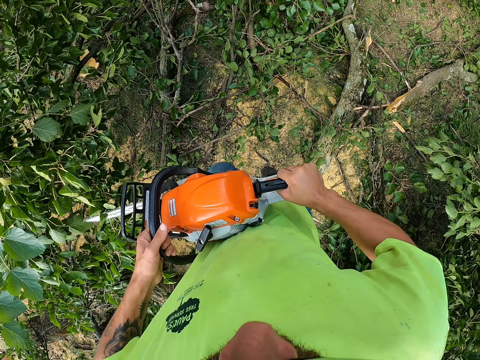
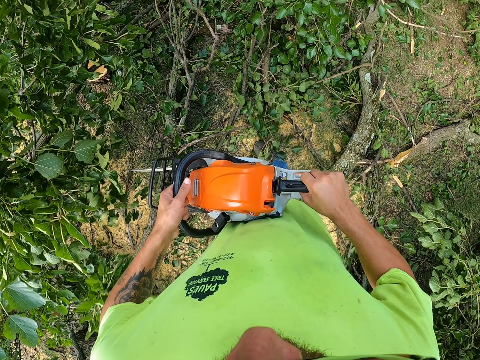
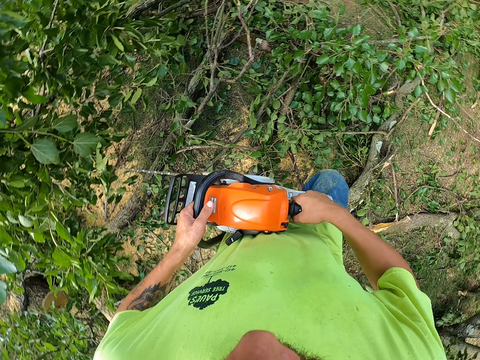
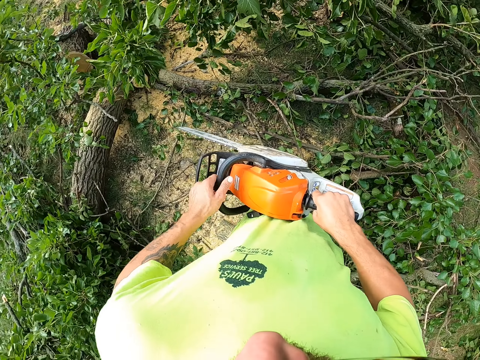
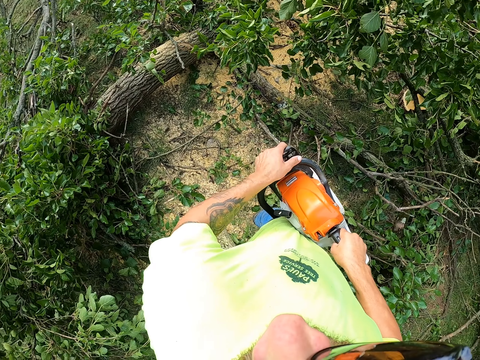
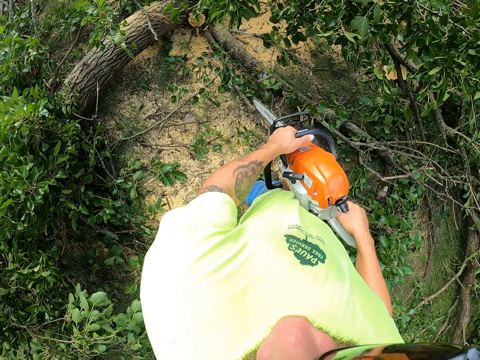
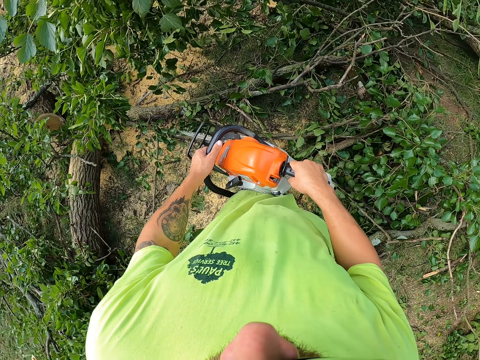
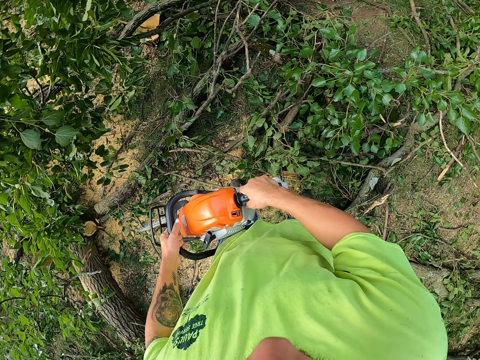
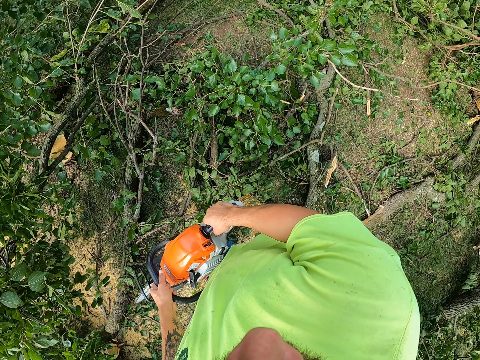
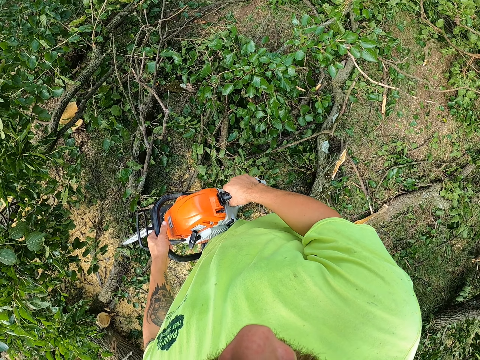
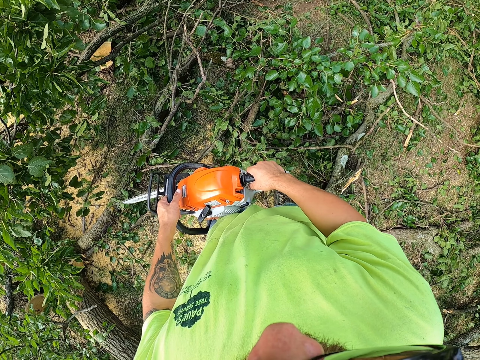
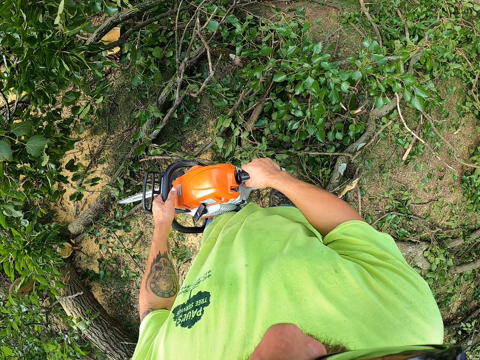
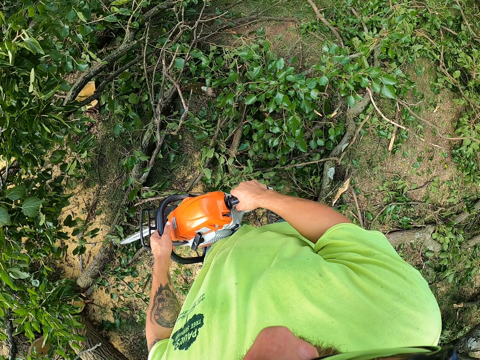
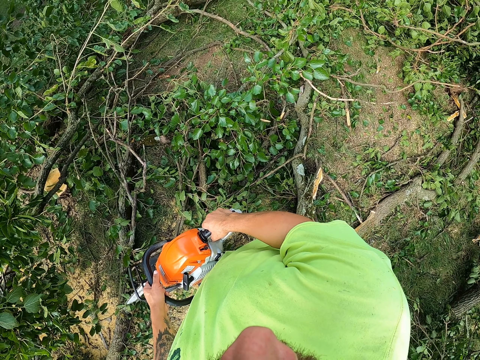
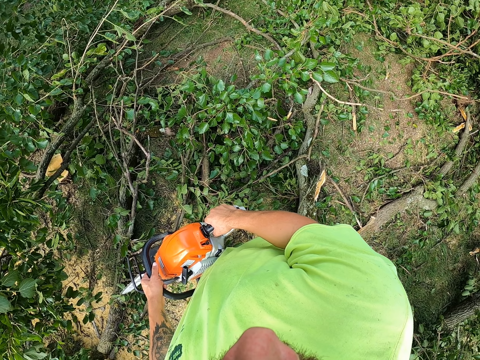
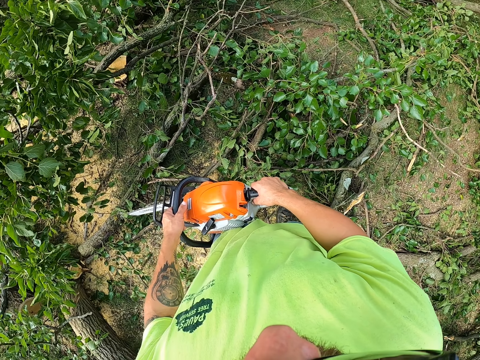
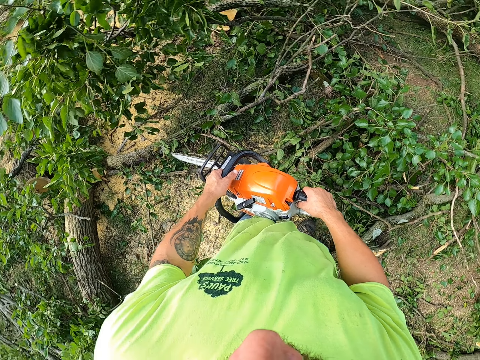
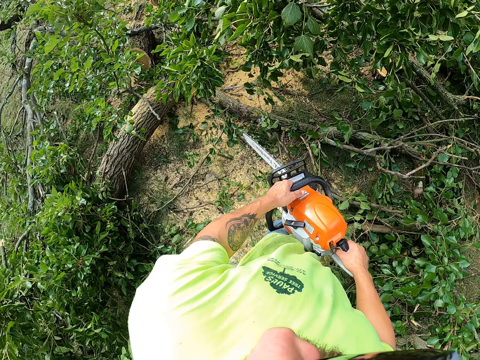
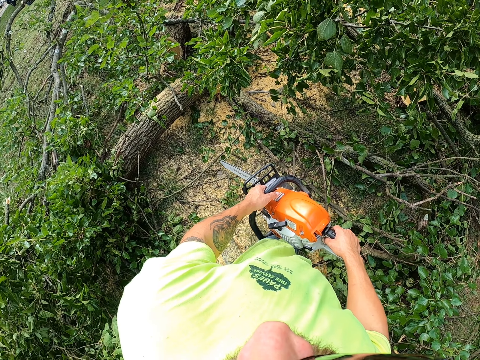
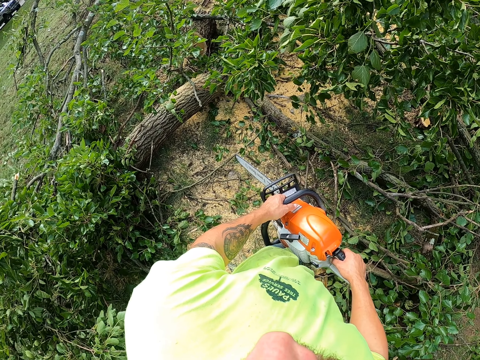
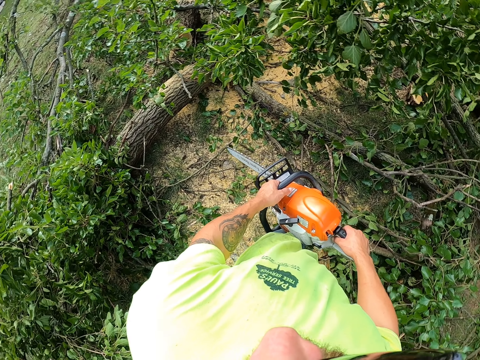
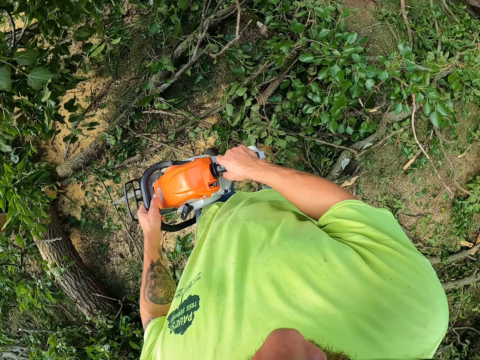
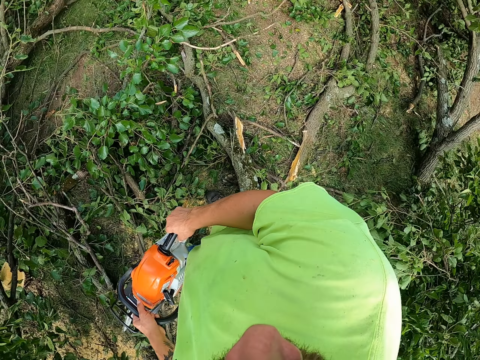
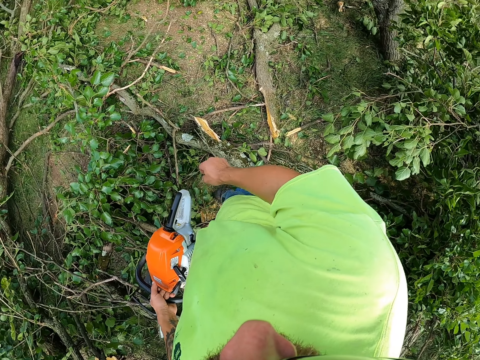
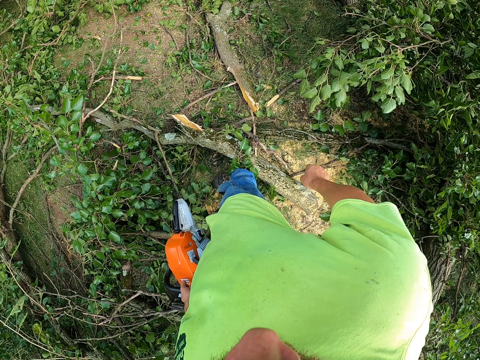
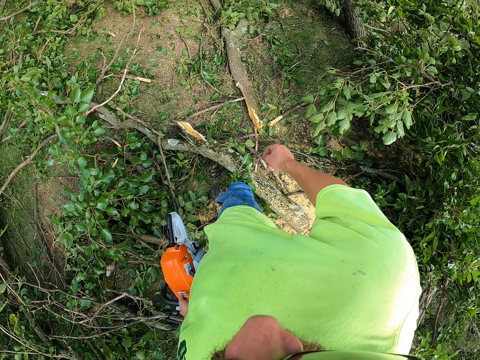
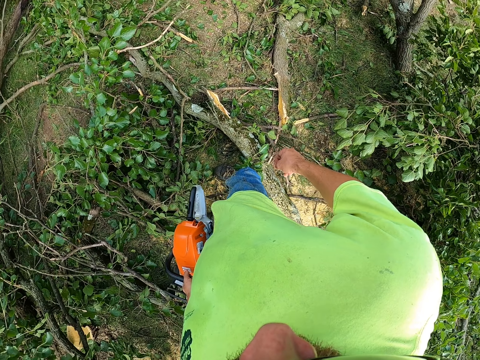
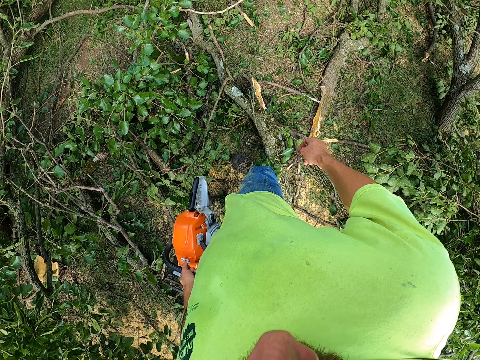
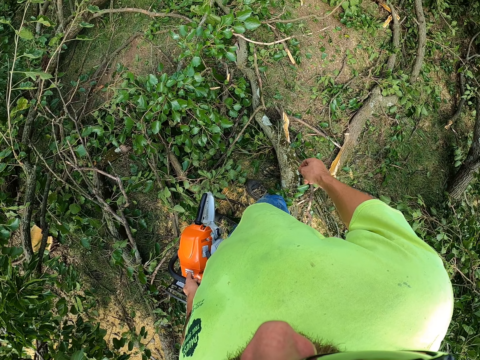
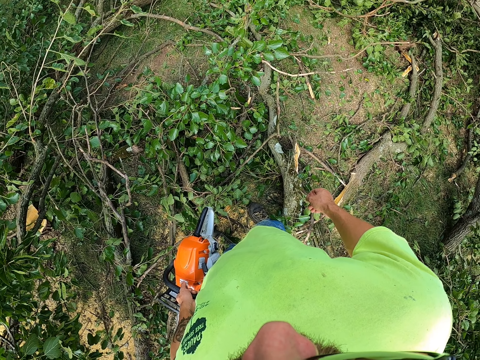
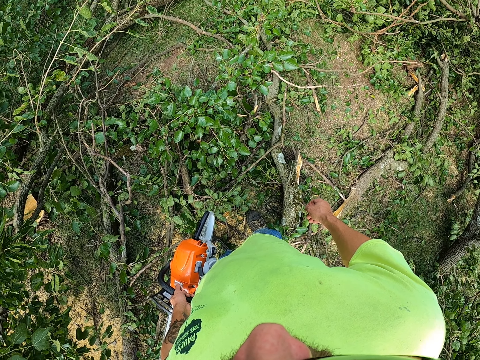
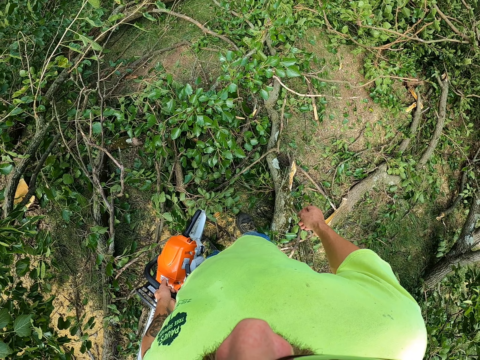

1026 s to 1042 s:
The camera wearer walks around. He looks around. He withdraws his right arm from the power saw. He looks around.

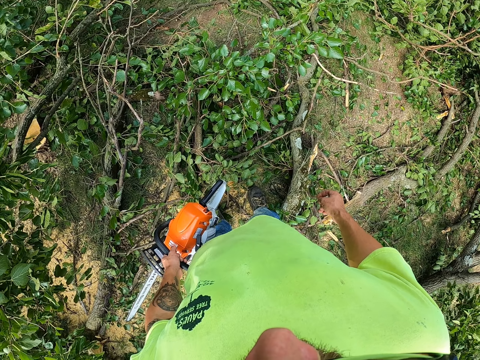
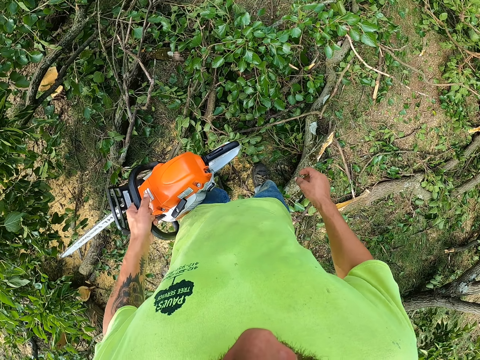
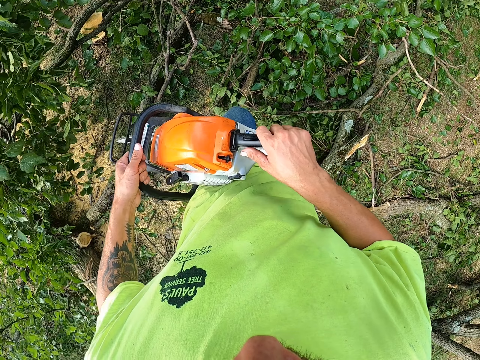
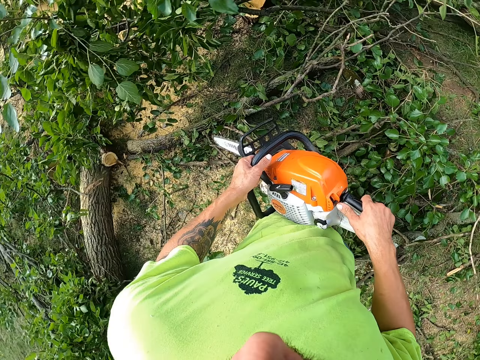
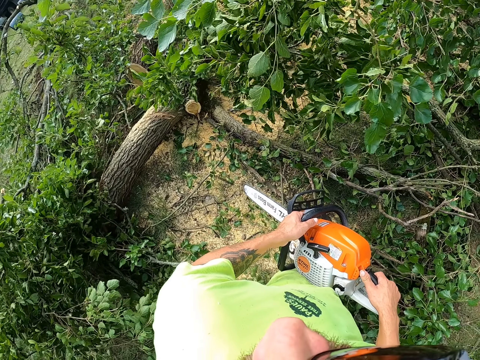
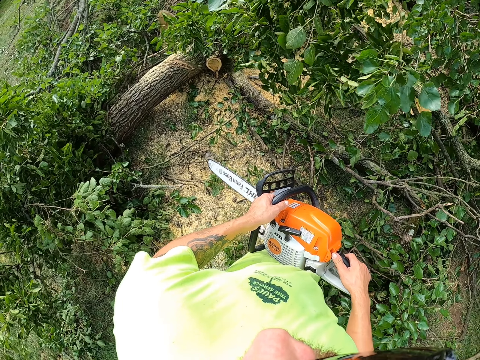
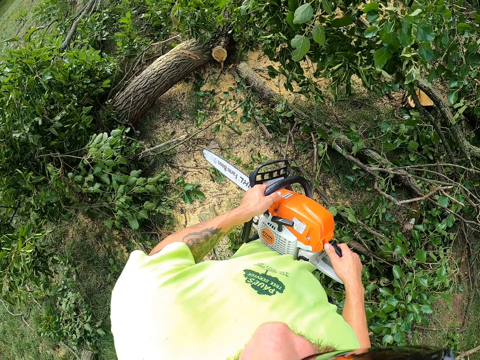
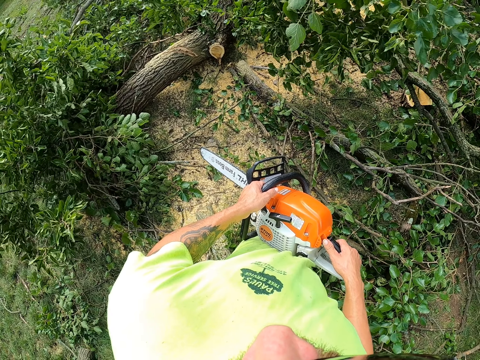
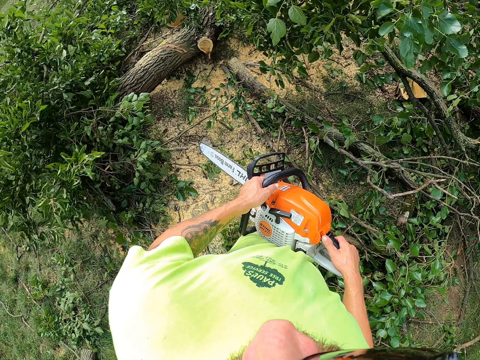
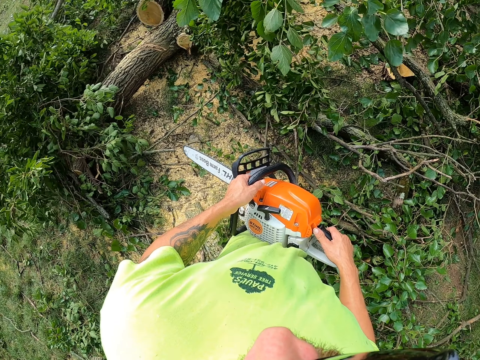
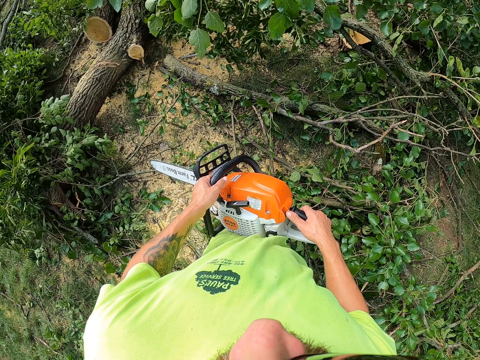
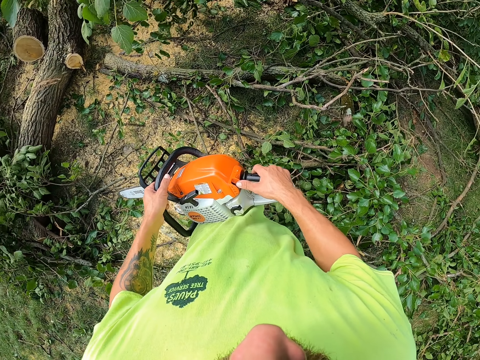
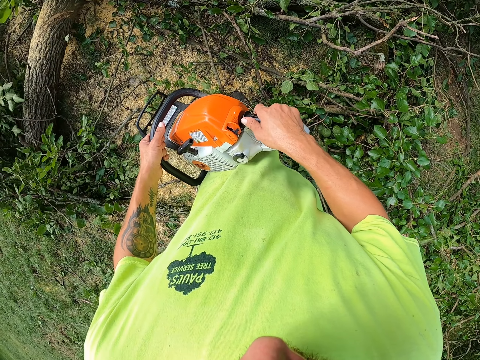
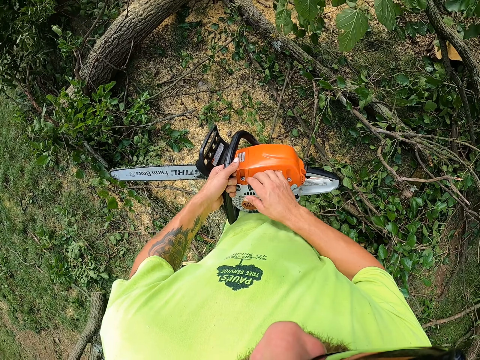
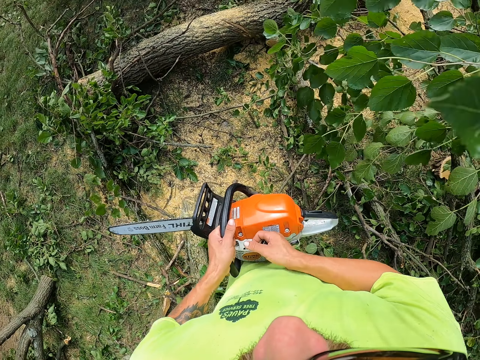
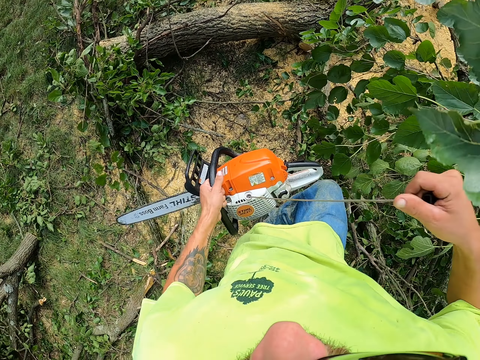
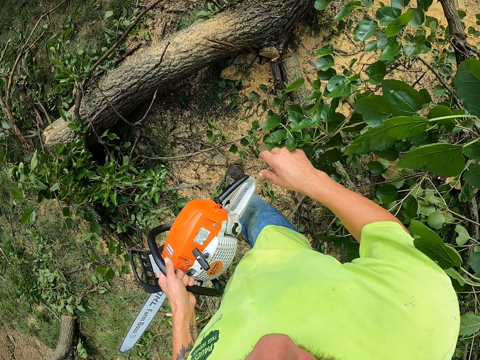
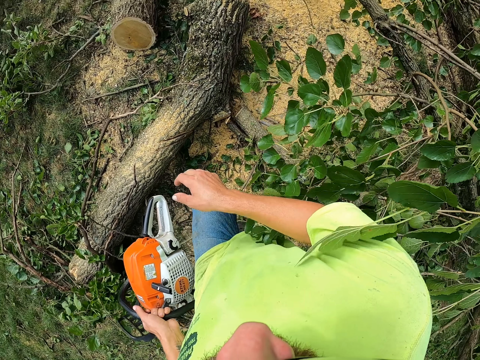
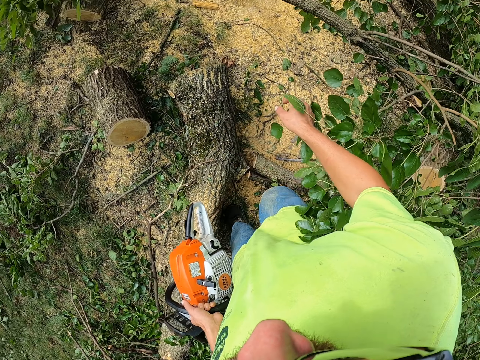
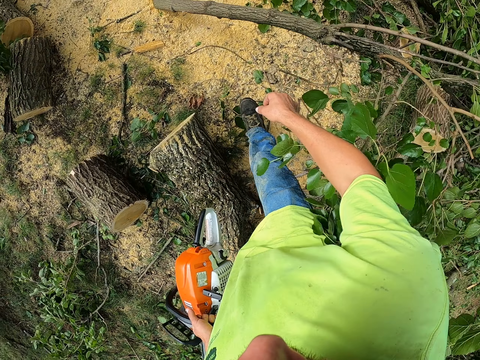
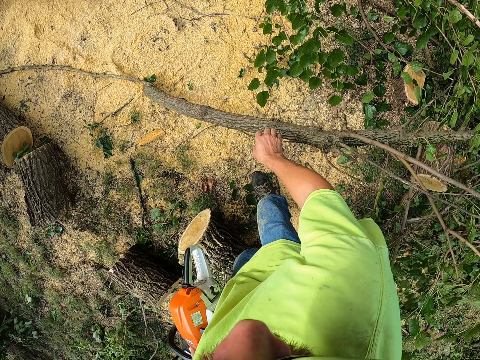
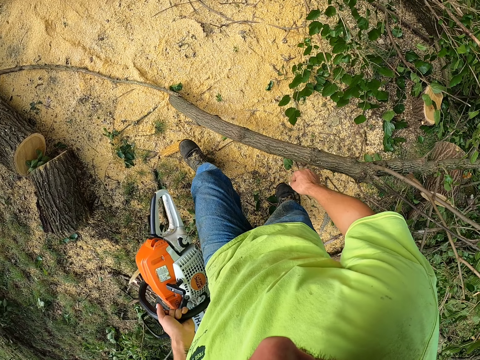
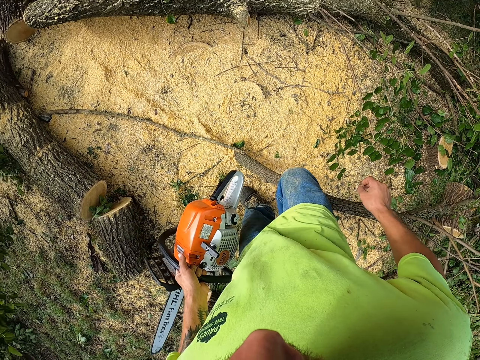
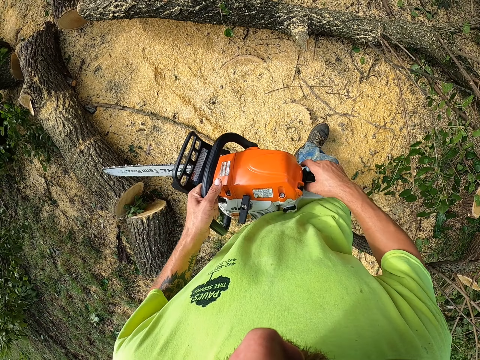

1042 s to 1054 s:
The camera wearer holds the power saw with both of his hands. He looks around. He operates the chainsaw with his right hand. He ignites the power saw. He walks around.
